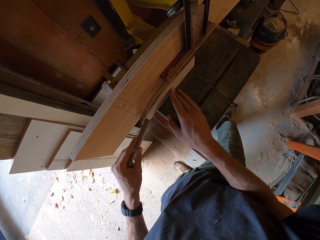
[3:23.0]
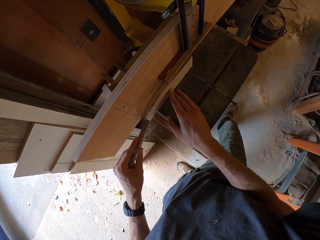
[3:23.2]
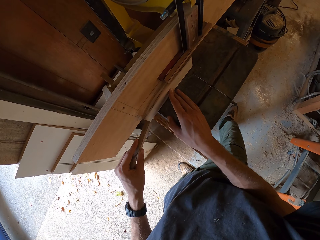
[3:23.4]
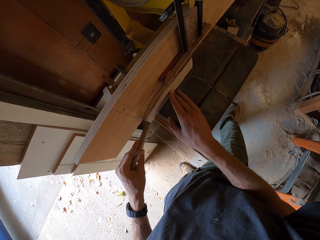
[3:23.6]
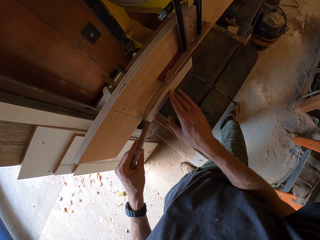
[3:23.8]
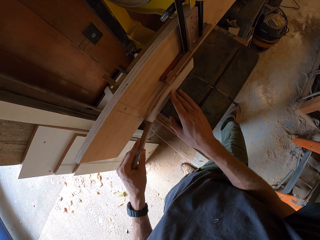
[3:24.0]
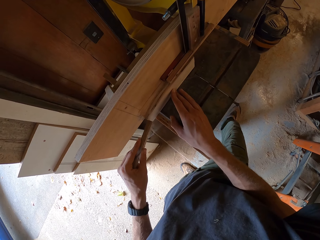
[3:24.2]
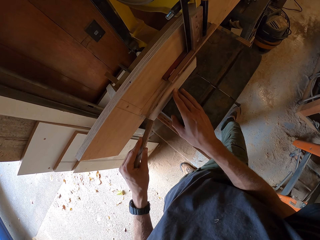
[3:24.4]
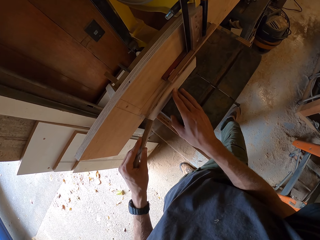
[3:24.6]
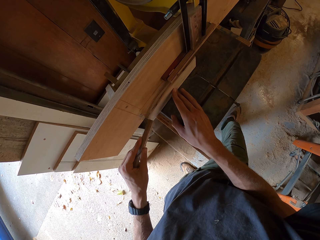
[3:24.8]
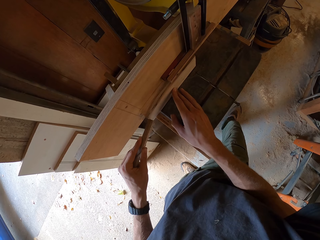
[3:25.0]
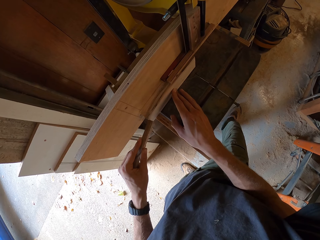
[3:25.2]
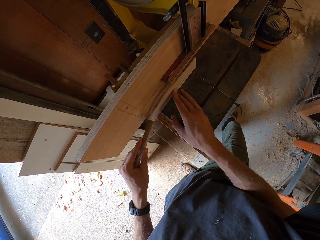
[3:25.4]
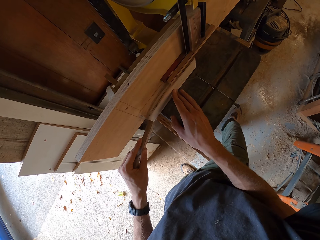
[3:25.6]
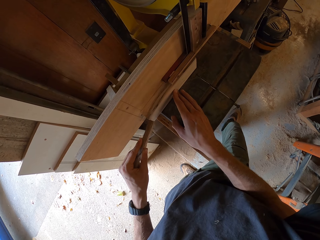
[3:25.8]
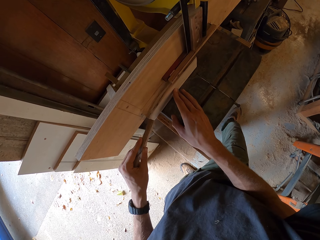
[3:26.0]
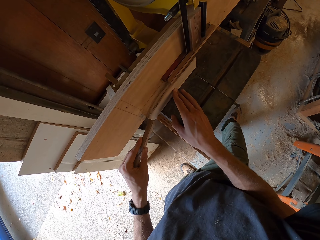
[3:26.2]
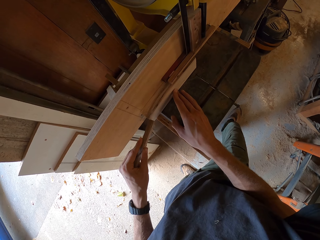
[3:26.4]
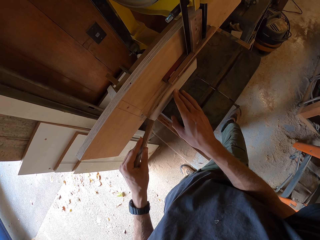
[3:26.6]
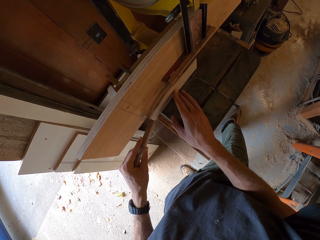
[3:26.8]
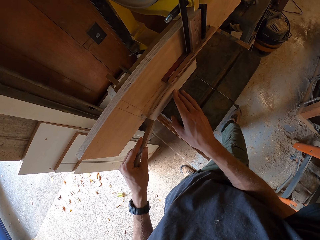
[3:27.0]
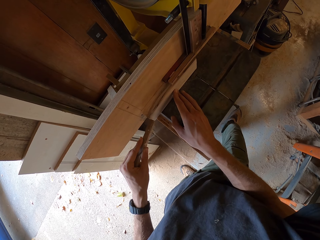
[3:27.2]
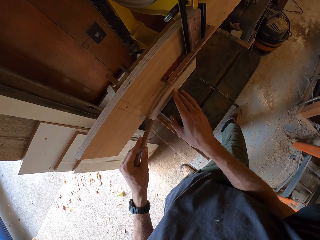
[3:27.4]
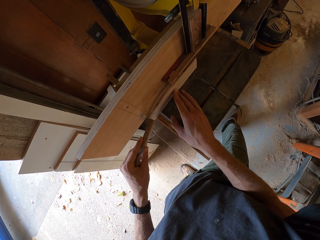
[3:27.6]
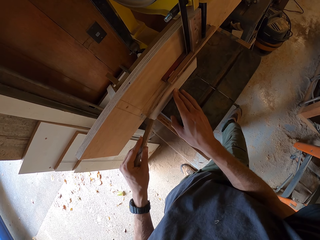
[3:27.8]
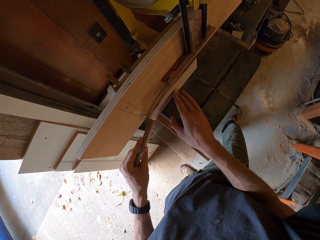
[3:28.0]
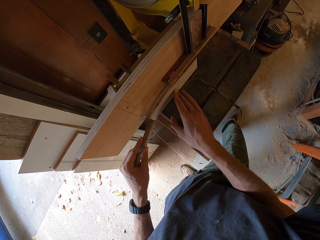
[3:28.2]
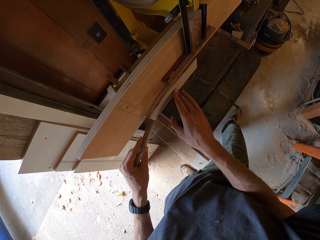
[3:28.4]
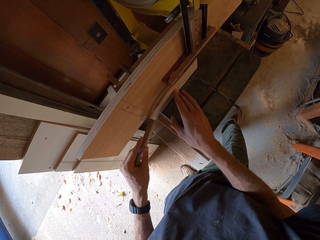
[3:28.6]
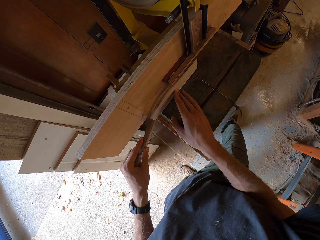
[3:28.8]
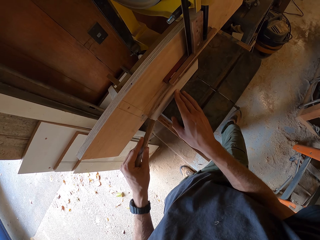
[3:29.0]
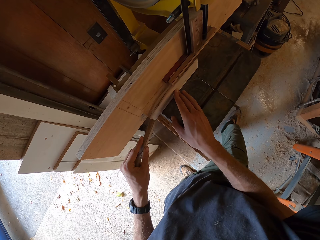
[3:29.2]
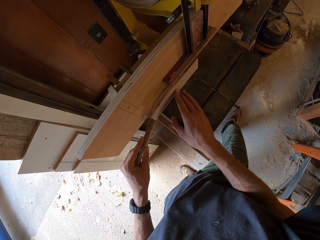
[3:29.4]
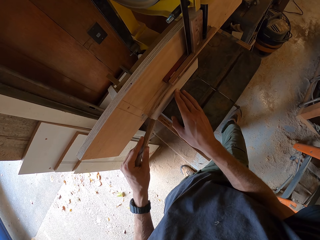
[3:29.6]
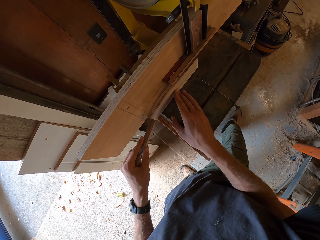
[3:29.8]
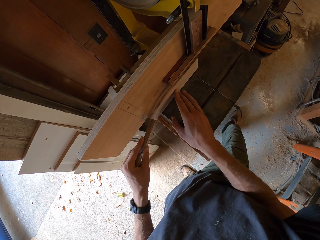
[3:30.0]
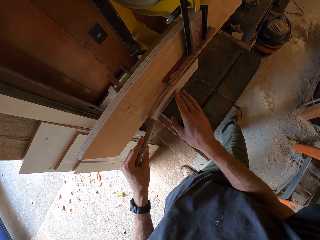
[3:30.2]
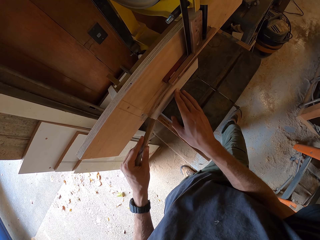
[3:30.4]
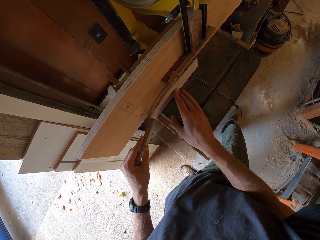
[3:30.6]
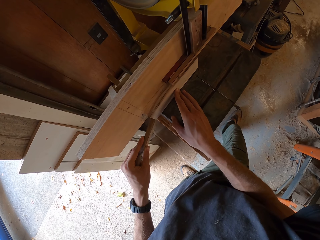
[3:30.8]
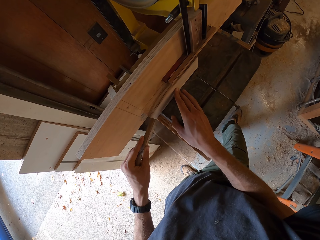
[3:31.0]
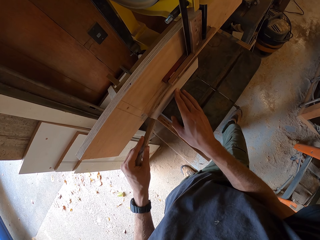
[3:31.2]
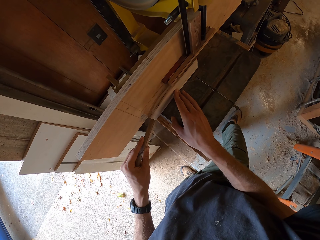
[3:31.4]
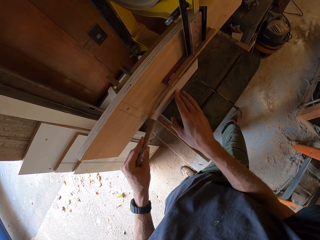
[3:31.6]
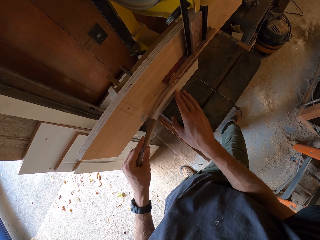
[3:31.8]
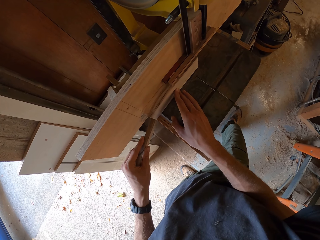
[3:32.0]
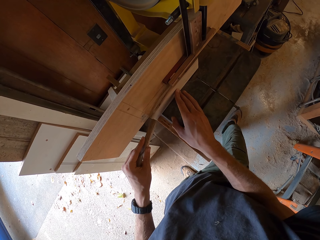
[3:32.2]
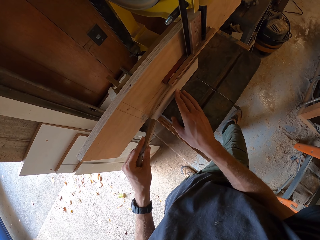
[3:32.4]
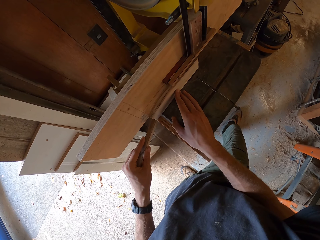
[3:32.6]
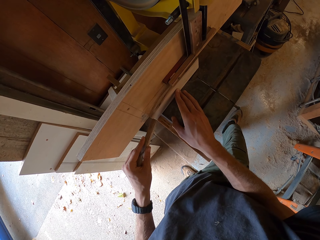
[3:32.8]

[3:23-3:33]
The camera wearer shakes the right leg. They stare at the wood.

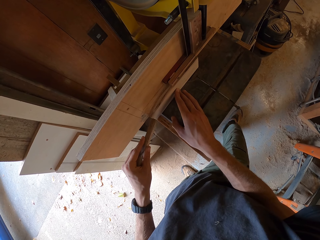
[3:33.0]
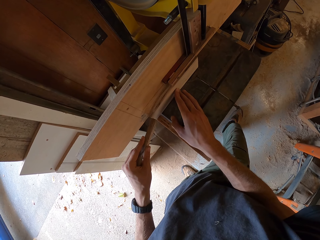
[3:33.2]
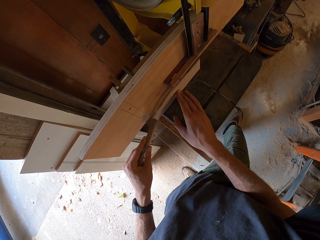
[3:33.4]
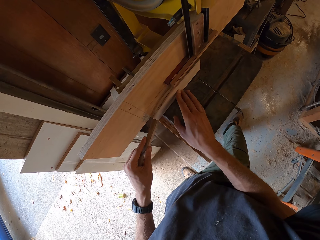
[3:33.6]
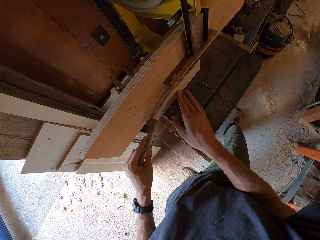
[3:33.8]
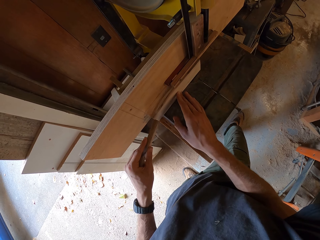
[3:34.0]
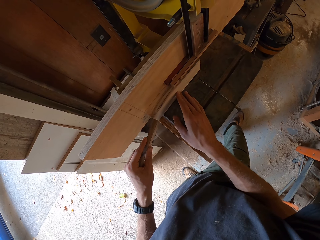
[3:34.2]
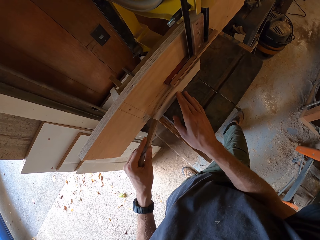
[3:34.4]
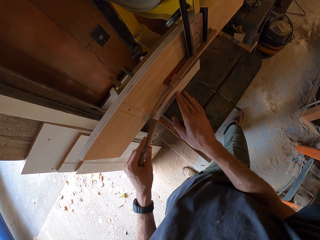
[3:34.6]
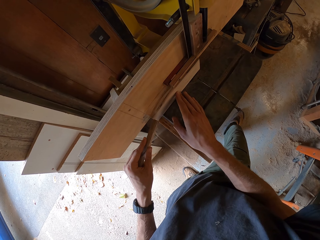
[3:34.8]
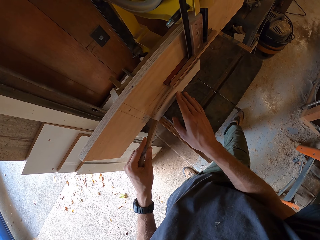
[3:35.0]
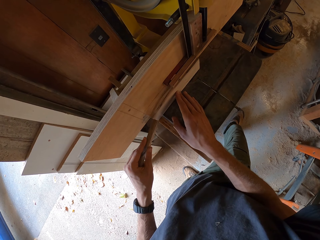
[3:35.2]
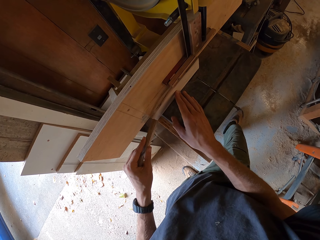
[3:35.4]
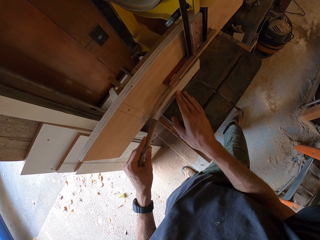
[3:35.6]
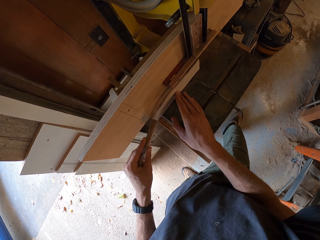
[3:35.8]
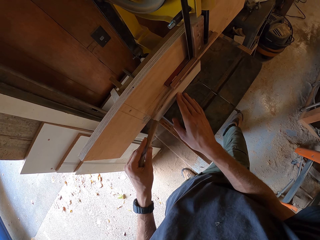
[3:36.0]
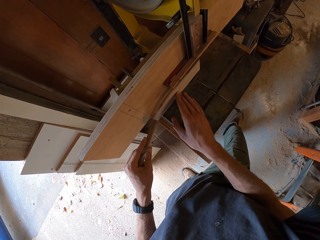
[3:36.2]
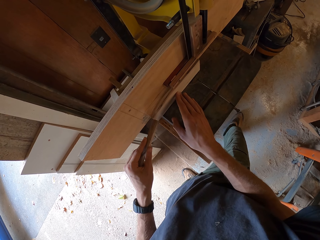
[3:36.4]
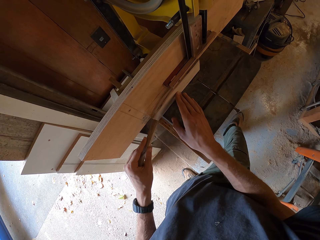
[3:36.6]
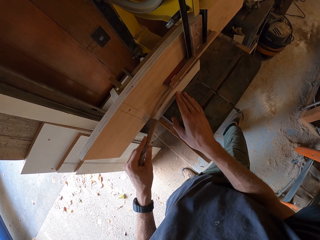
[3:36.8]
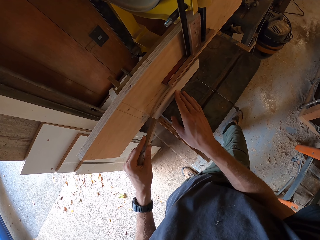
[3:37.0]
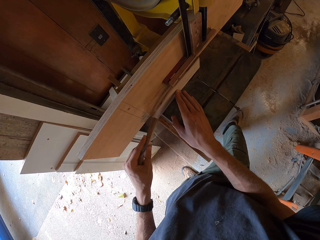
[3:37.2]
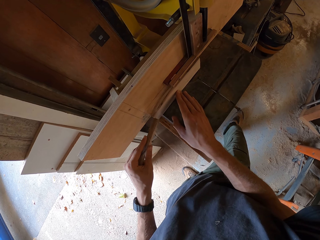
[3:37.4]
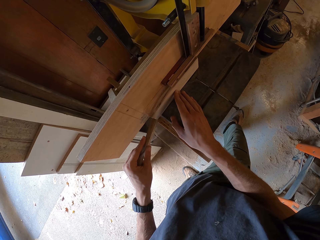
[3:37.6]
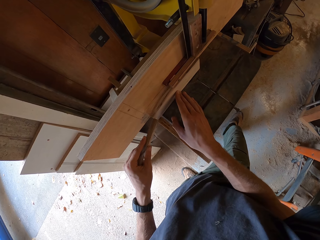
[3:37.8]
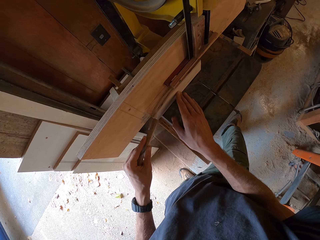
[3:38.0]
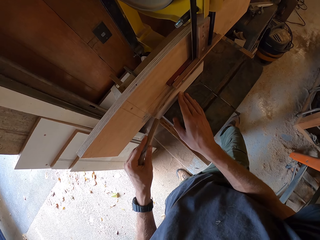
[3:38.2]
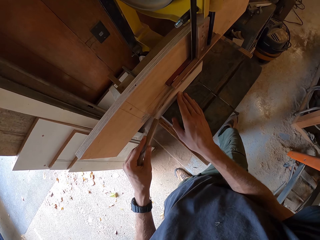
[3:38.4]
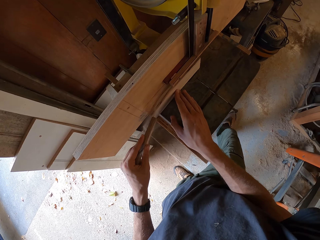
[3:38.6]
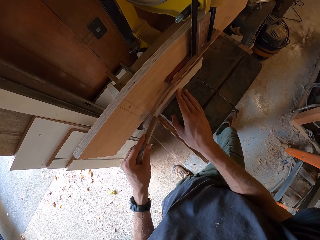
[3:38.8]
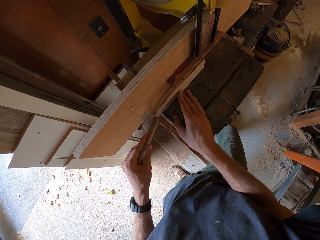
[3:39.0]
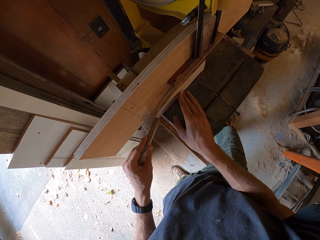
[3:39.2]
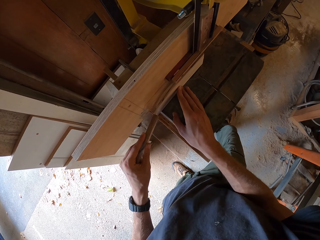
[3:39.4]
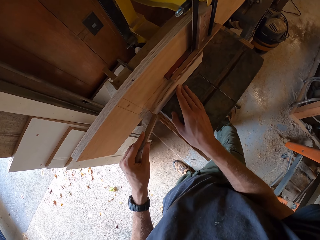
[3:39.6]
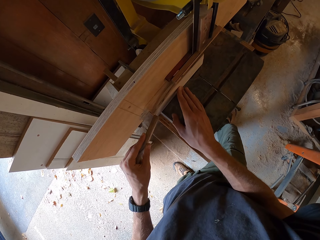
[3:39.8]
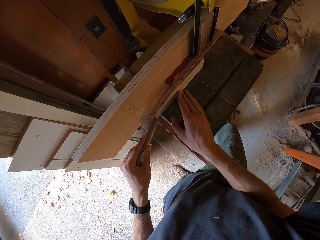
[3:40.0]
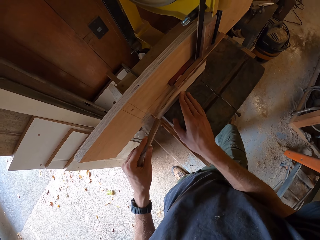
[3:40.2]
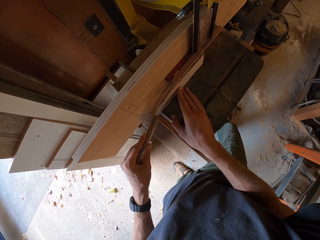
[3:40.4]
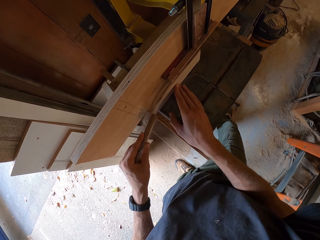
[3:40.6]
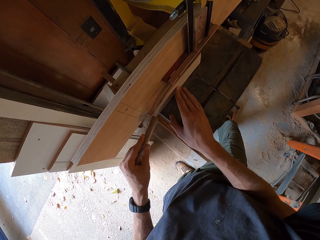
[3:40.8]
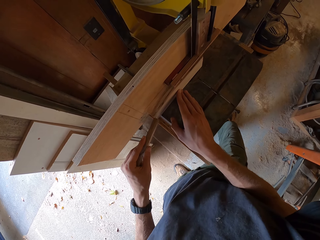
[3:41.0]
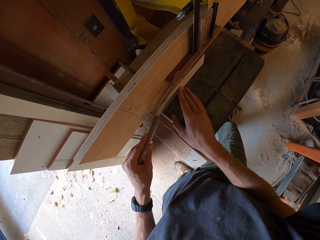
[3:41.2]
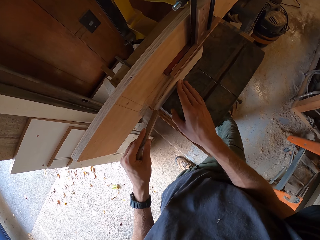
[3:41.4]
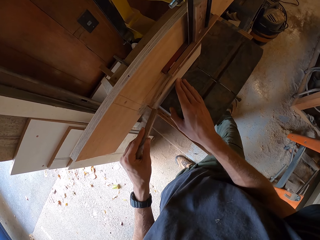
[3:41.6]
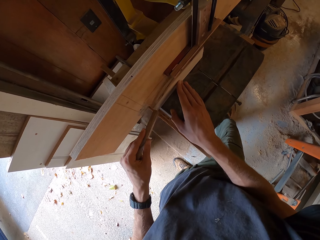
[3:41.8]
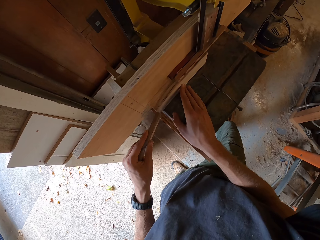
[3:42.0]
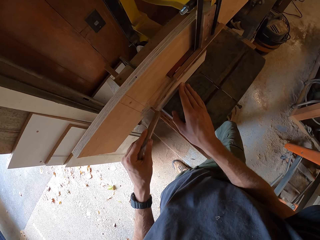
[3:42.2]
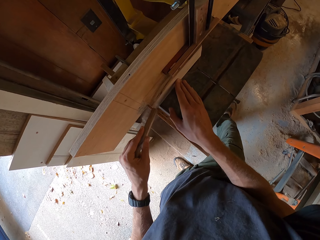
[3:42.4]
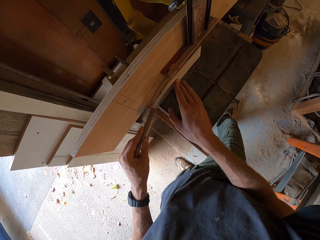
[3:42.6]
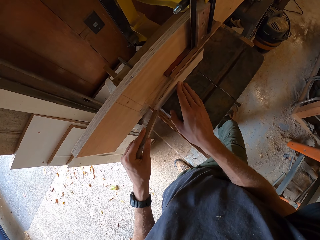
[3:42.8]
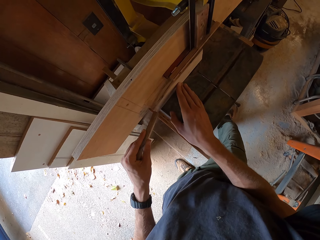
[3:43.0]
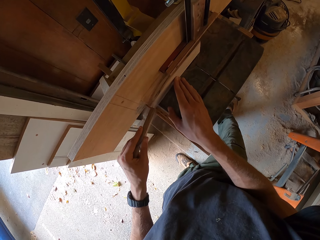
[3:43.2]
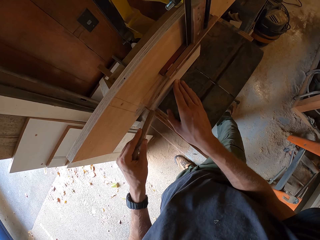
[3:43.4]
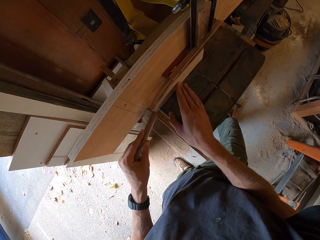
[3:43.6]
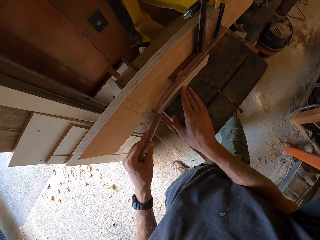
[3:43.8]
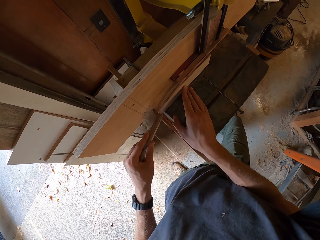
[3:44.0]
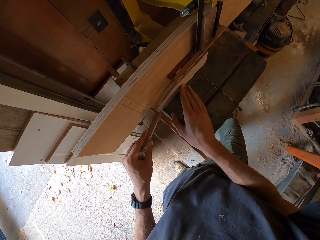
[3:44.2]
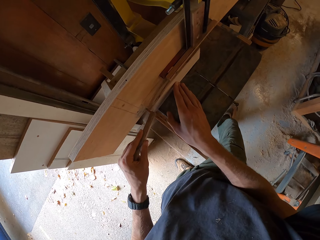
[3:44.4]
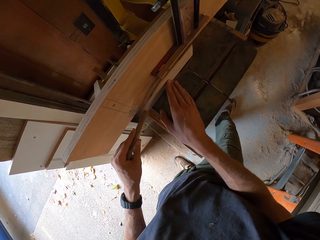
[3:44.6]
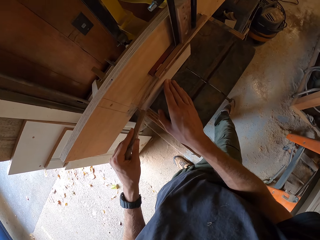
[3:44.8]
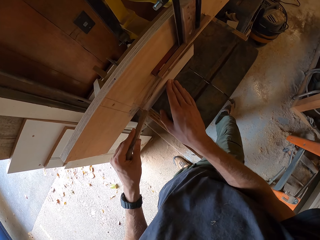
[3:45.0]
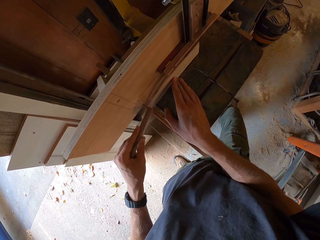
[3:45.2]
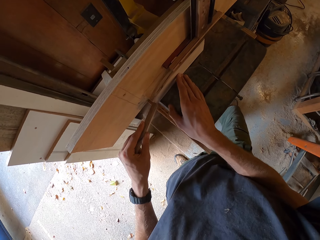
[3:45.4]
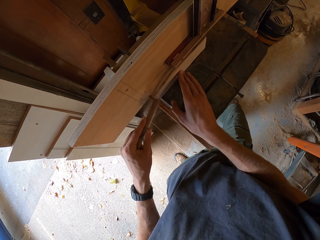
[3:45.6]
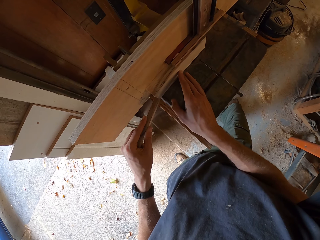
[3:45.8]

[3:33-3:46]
The camera wearer moves the fingers. They hold the piece of wood. They swing the leg.
